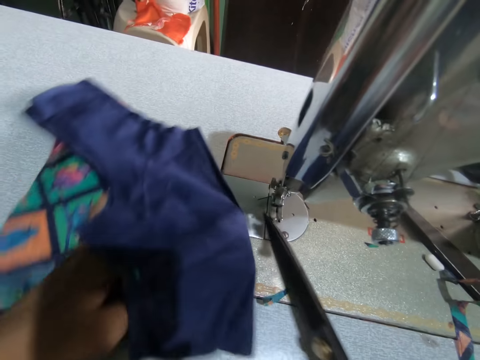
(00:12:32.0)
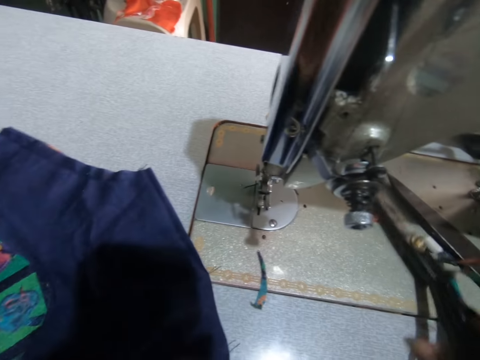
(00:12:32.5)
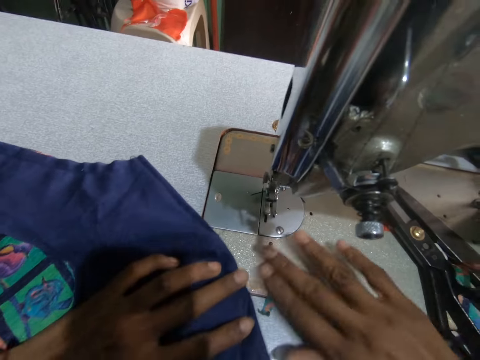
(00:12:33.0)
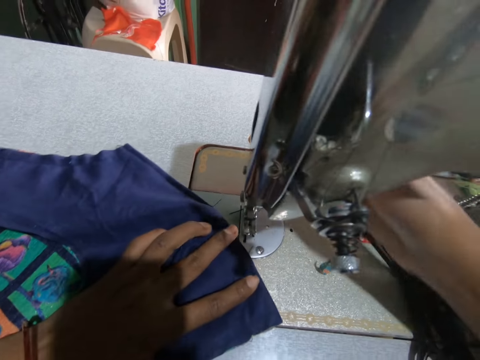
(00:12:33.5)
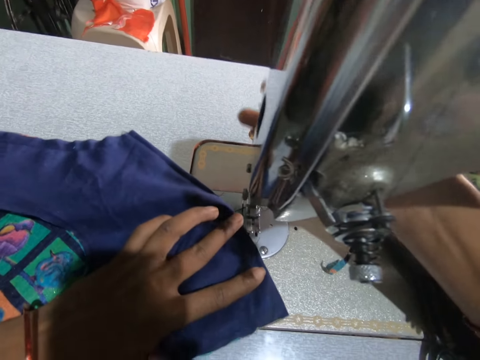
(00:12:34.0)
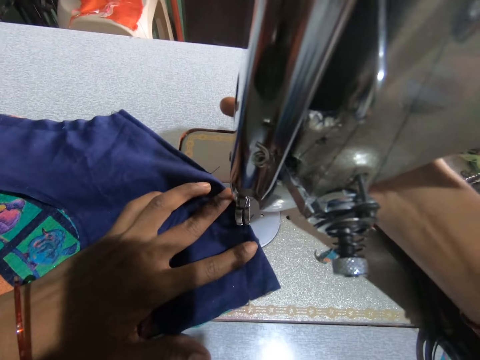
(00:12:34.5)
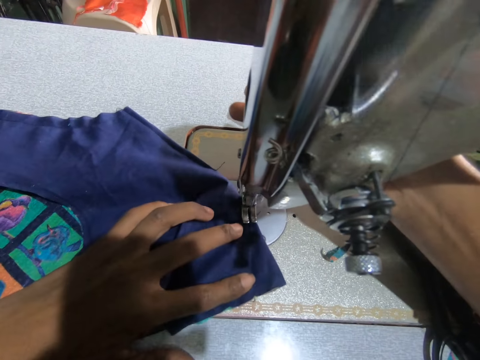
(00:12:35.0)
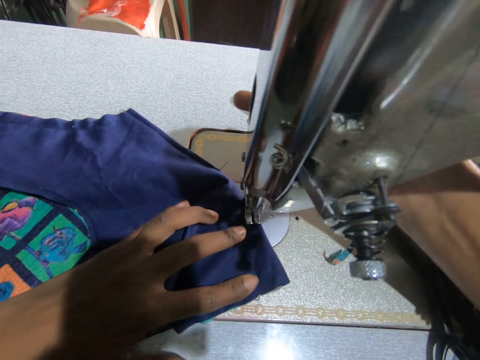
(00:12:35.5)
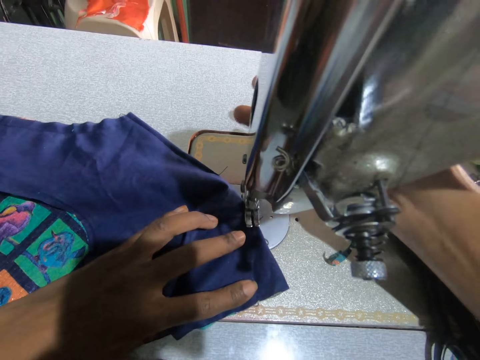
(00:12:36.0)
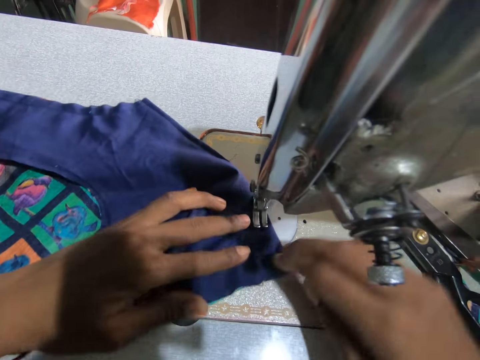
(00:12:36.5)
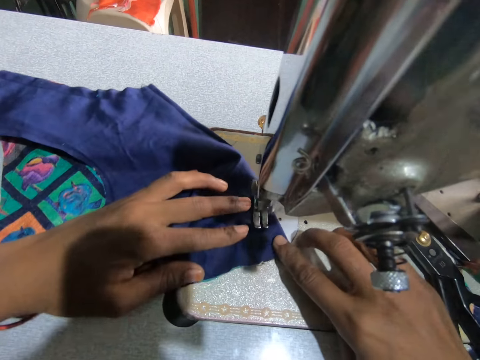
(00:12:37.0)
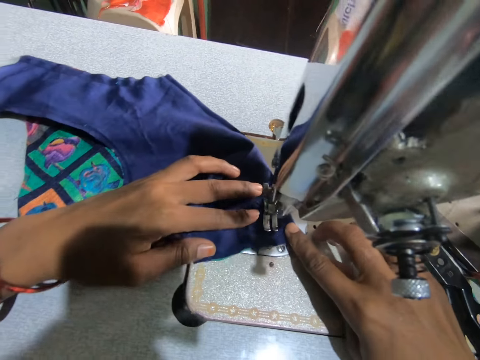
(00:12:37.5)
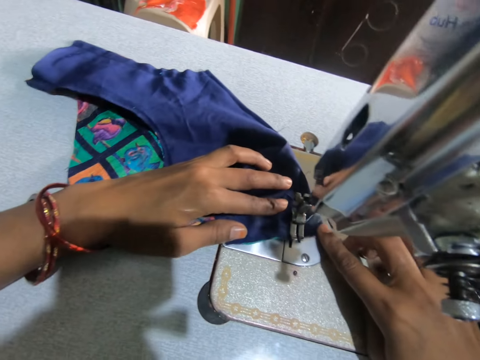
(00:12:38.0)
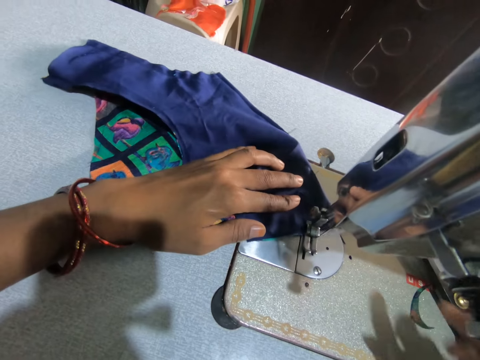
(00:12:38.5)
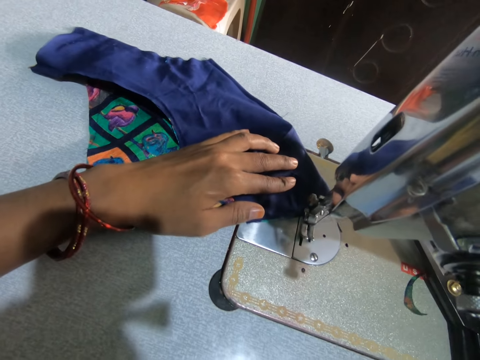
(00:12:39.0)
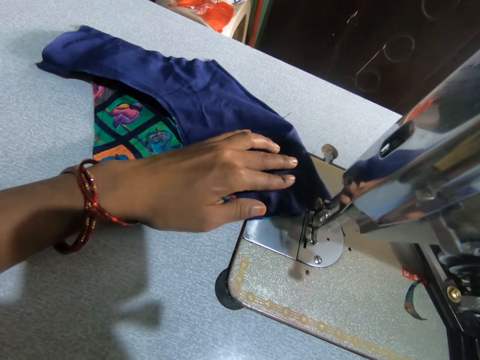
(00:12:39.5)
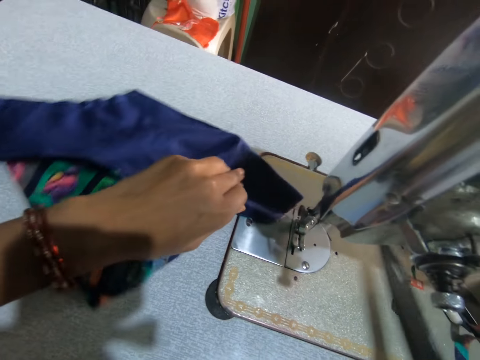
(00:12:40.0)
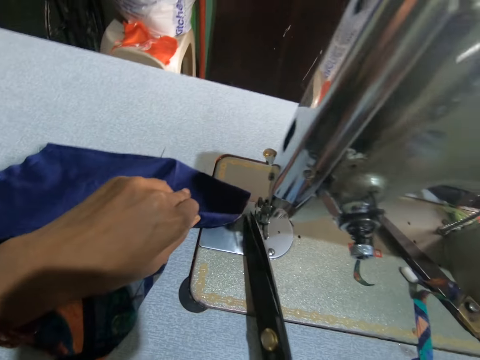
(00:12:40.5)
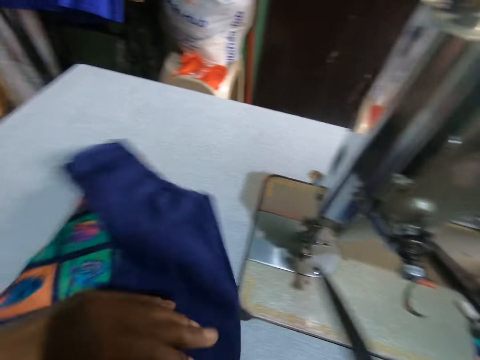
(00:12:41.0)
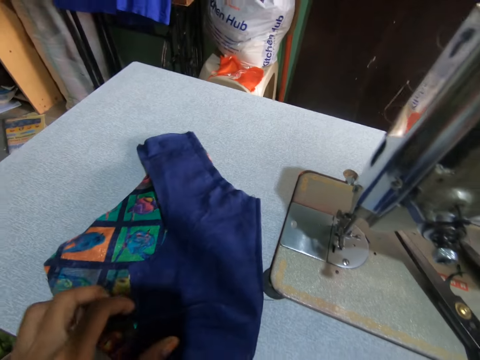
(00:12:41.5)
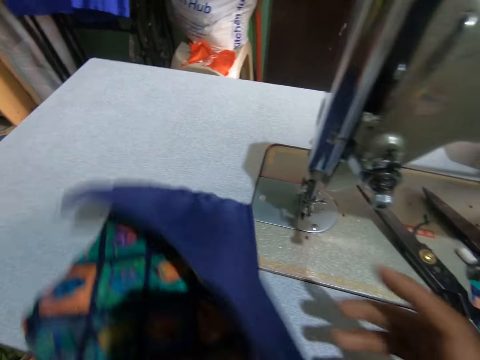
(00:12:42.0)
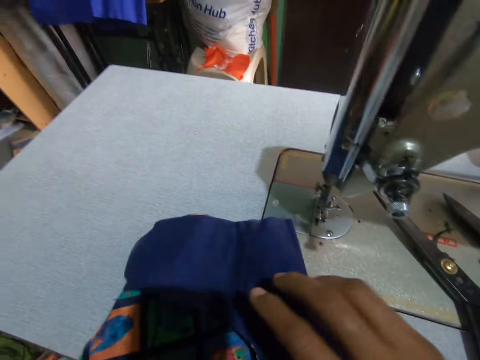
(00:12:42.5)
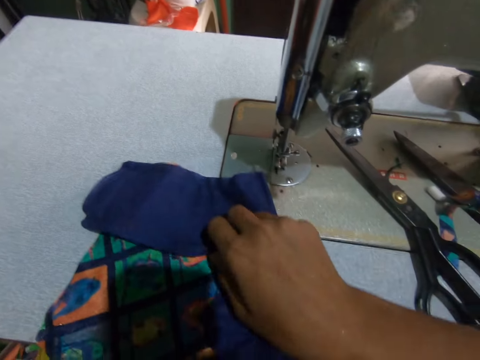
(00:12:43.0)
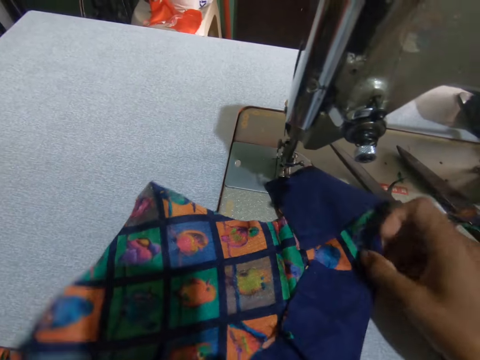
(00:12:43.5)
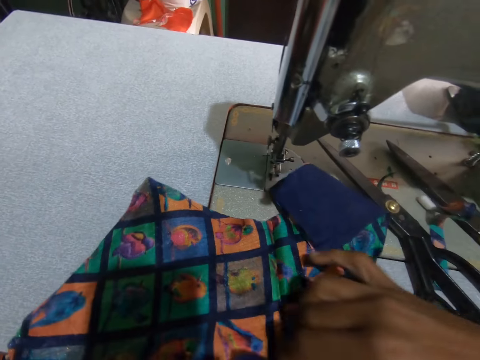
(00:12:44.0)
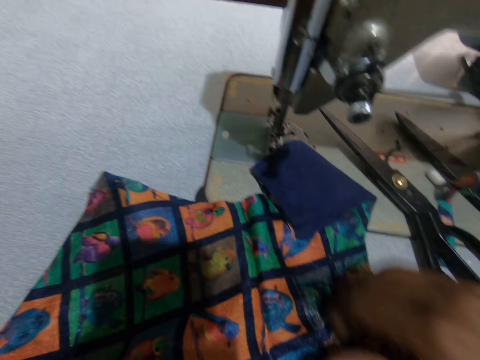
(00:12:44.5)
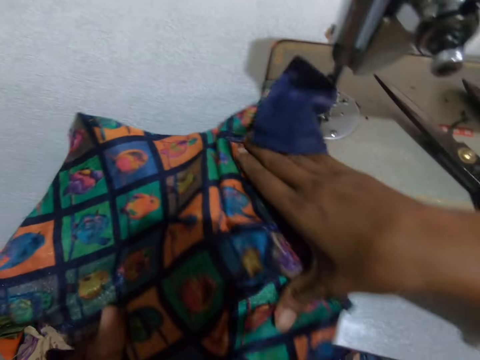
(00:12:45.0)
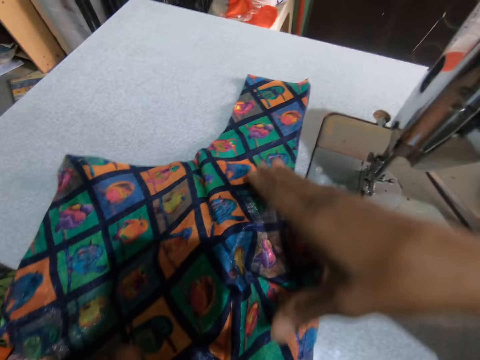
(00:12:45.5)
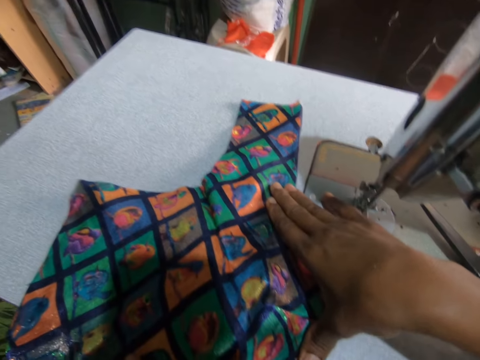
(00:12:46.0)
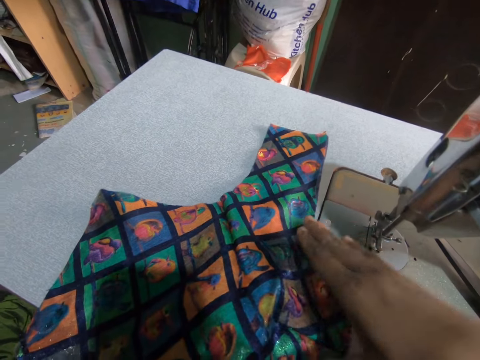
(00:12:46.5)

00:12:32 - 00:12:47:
The camera wearer cuts the thread with the scissors. They put the scissors aside, position the needle and sew the fabric. They carry the scissors. They cut the thread with the scissors. They put the scissors aside. They move the fabric on the table.

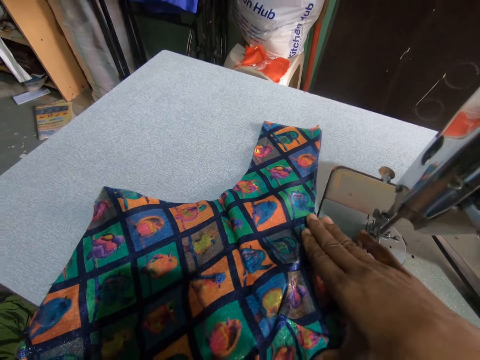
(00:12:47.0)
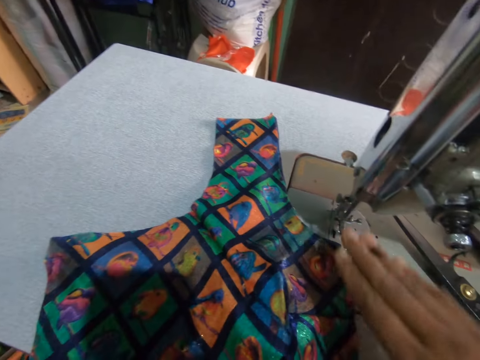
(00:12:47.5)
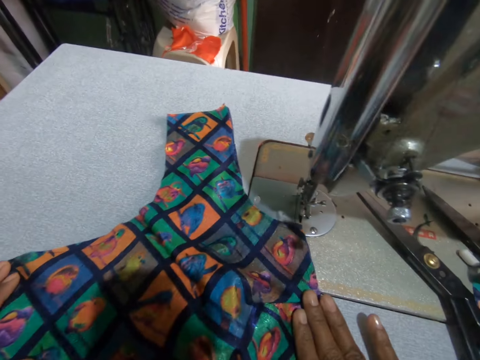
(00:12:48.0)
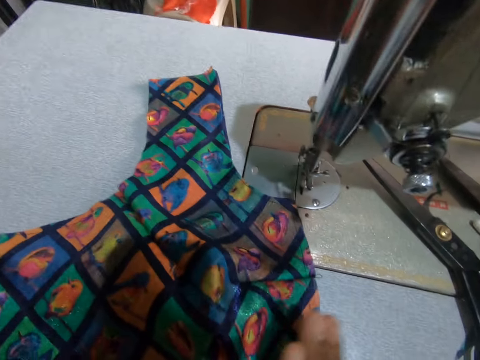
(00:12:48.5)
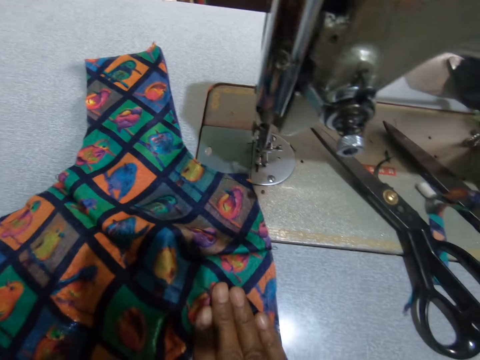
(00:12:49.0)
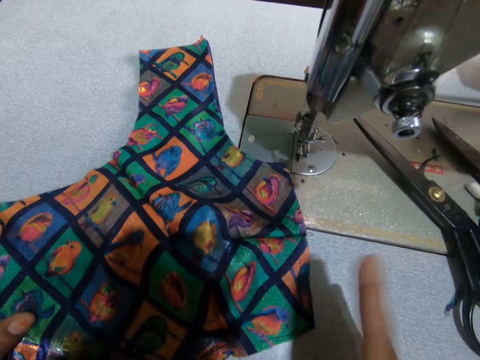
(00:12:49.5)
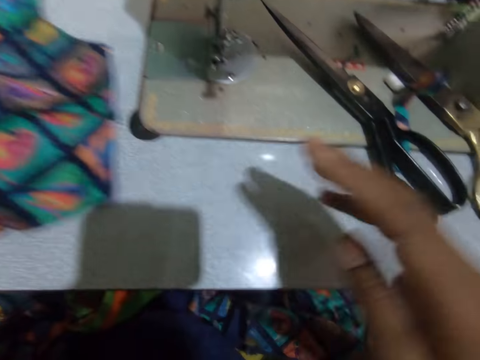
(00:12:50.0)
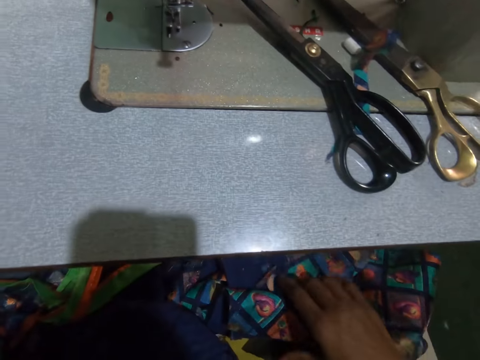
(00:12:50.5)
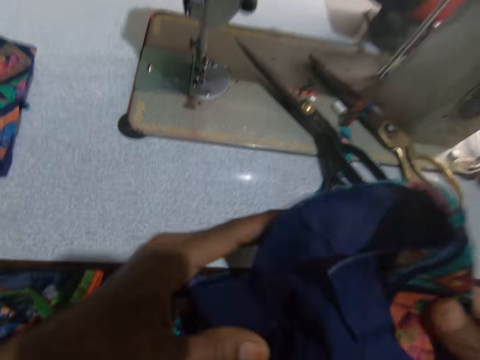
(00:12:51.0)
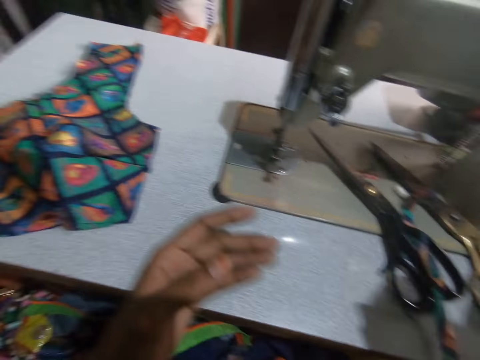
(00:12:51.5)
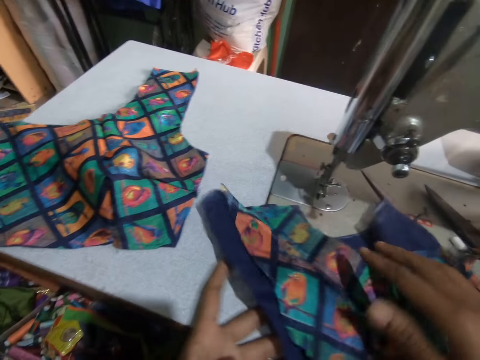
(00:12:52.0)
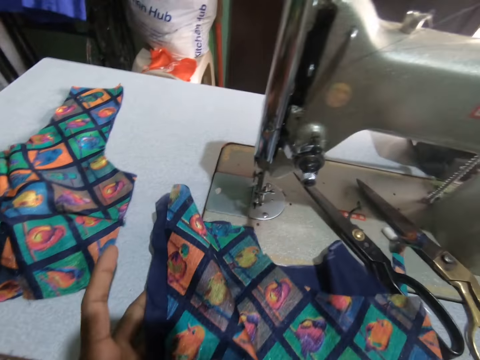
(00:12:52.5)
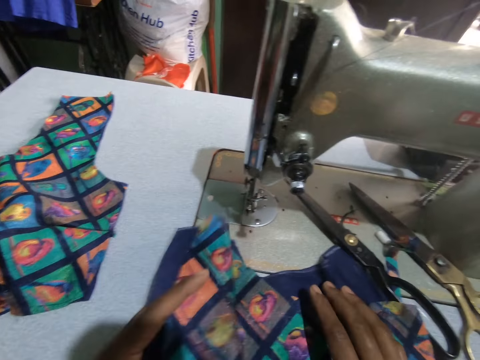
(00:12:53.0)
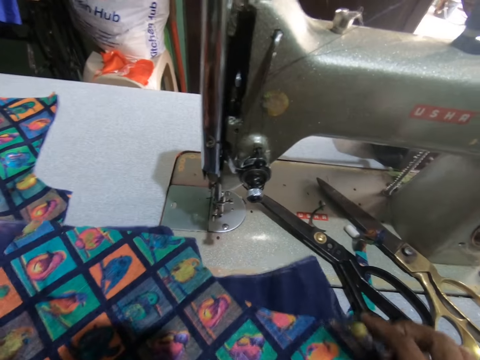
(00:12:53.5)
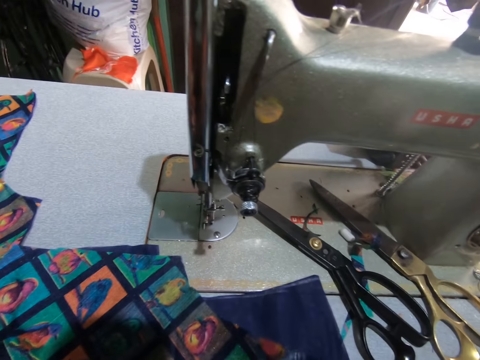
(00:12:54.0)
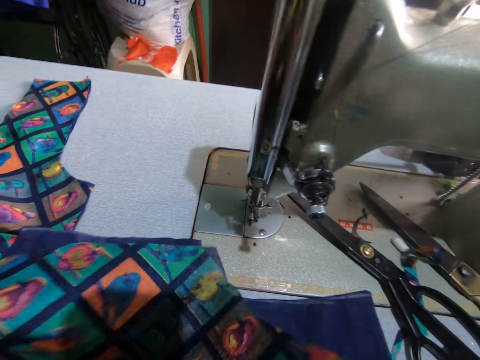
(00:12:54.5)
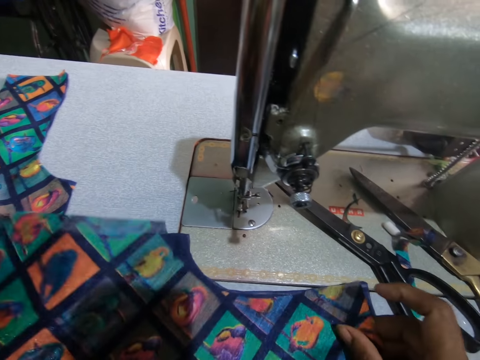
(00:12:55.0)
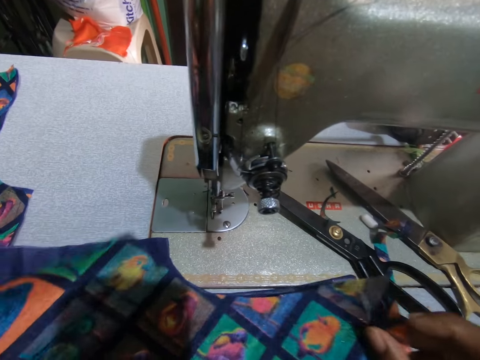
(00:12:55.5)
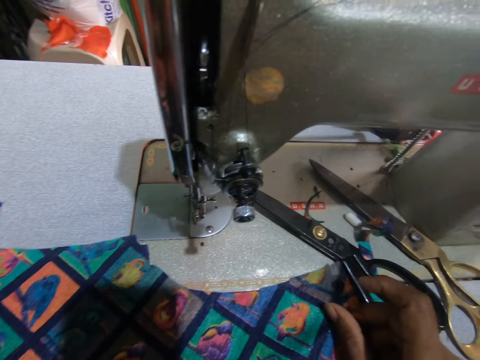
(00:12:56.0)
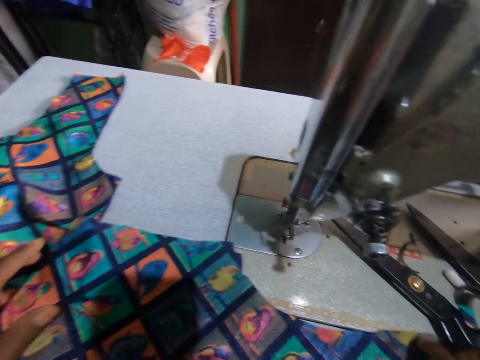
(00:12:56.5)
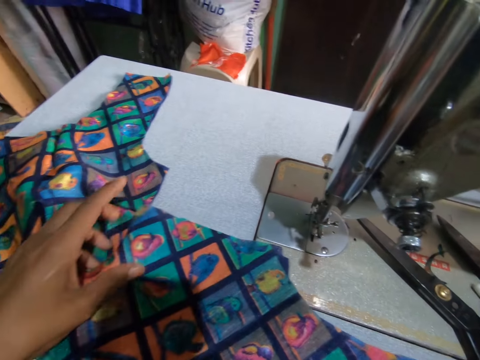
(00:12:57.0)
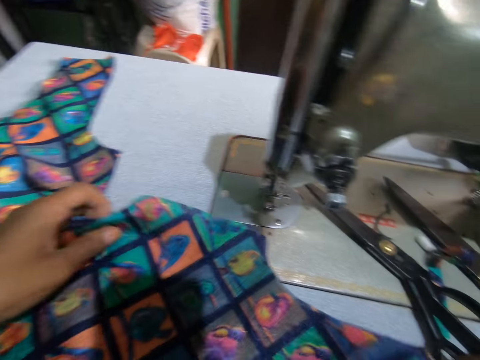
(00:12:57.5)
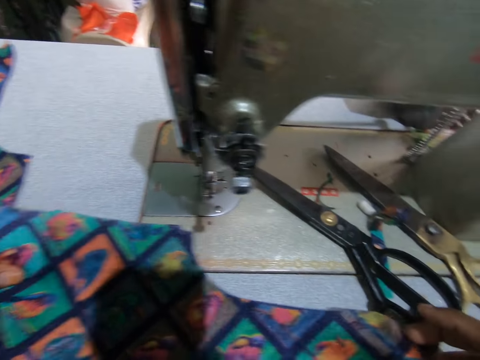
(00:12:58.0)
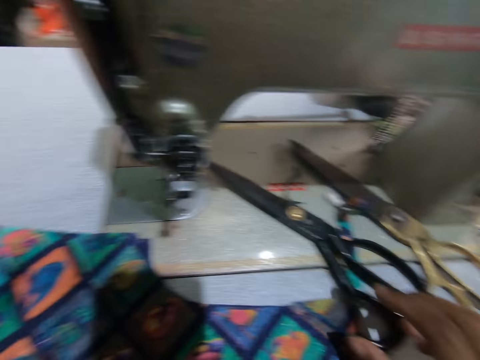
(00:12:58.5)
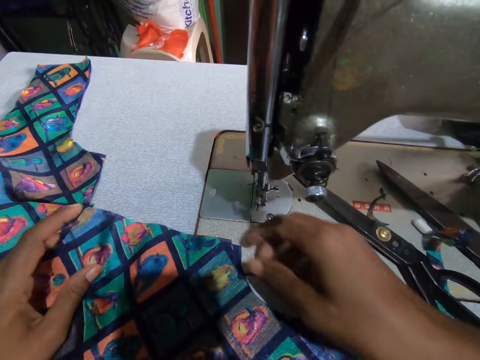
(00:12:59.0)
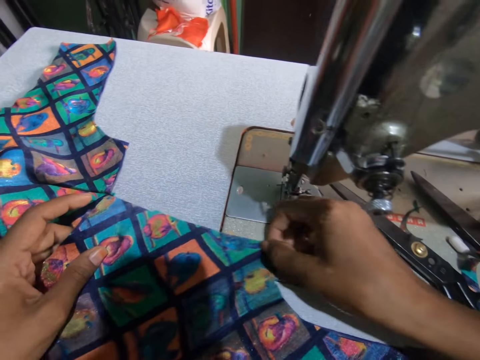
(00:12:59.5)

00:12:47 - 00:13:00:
The camera wearer stretches the fabric. They pick another fabric. They carry another material. They put the fabric on the table.
